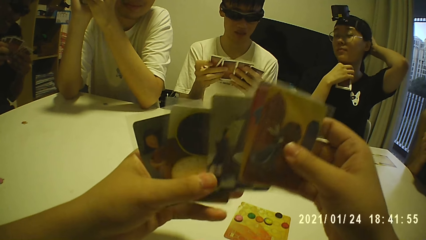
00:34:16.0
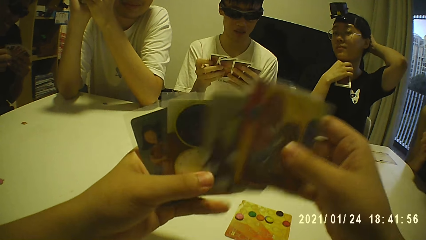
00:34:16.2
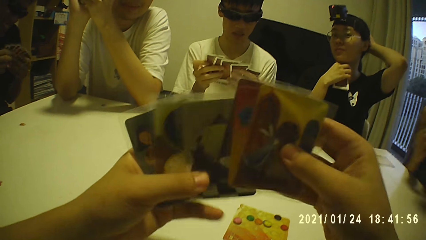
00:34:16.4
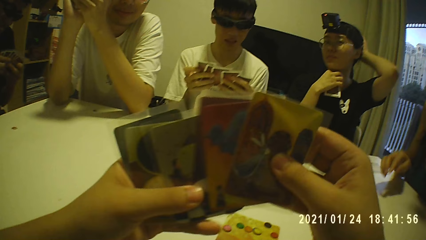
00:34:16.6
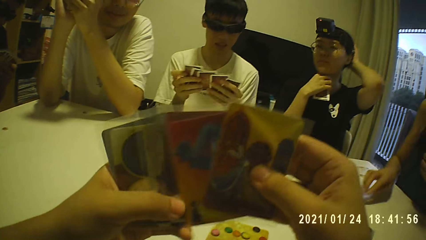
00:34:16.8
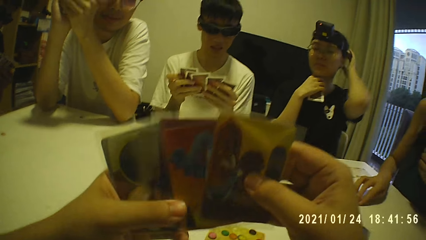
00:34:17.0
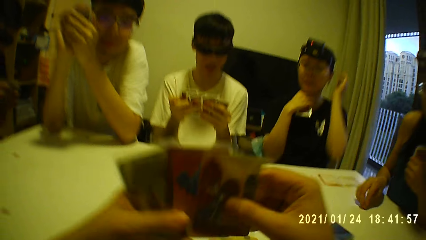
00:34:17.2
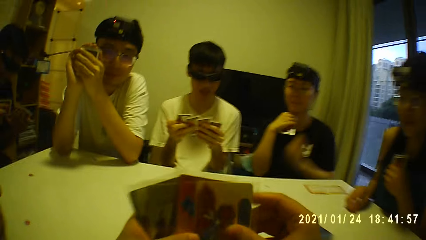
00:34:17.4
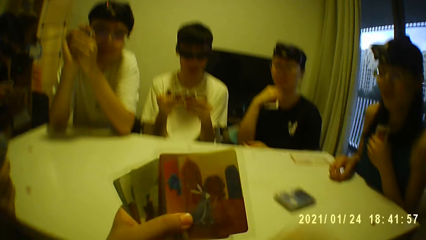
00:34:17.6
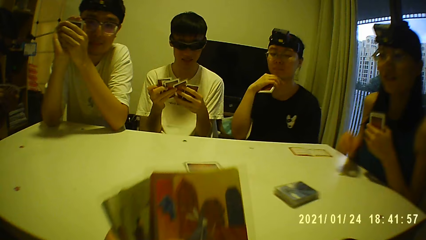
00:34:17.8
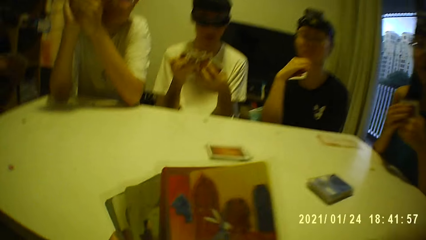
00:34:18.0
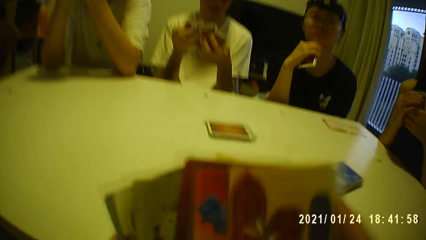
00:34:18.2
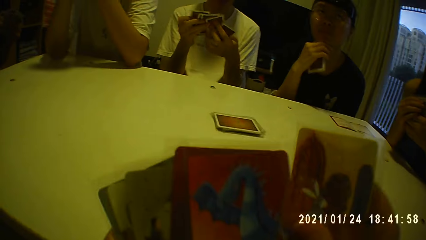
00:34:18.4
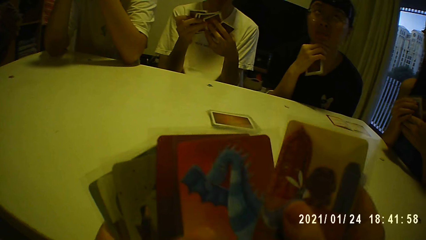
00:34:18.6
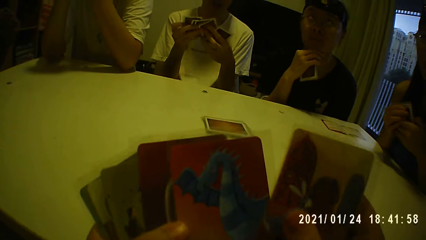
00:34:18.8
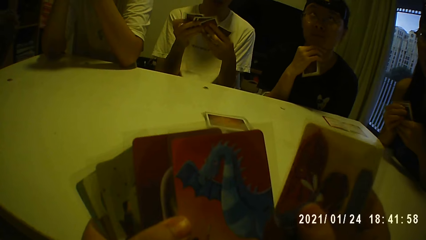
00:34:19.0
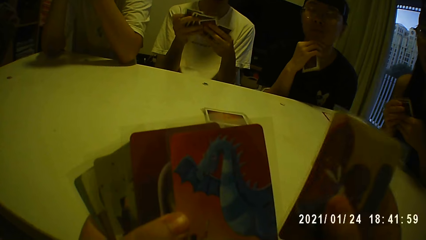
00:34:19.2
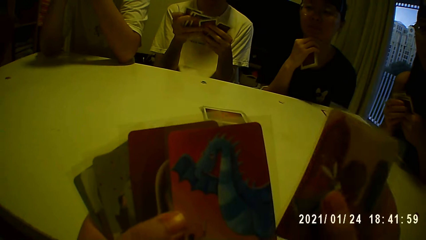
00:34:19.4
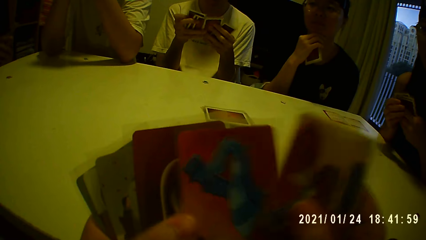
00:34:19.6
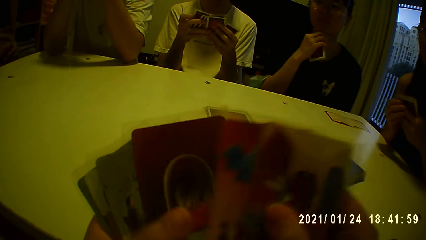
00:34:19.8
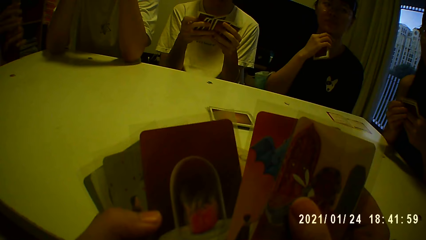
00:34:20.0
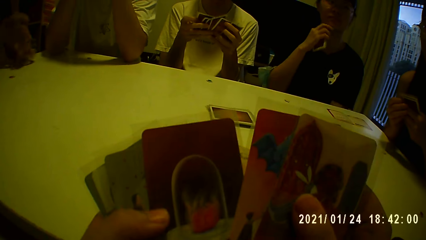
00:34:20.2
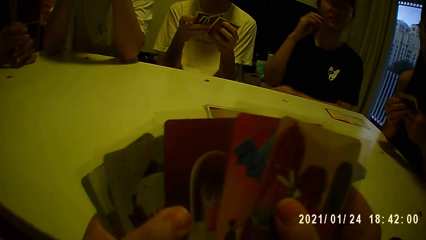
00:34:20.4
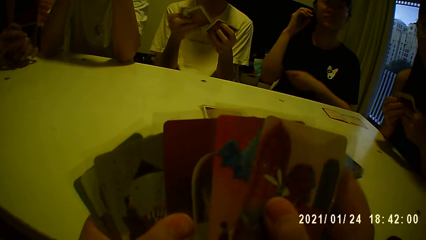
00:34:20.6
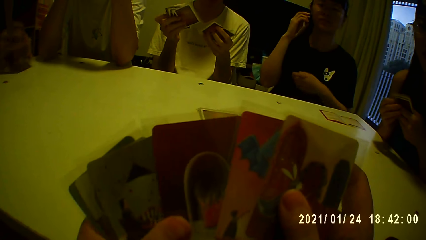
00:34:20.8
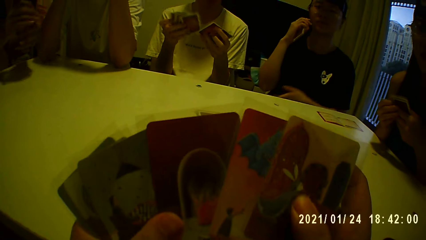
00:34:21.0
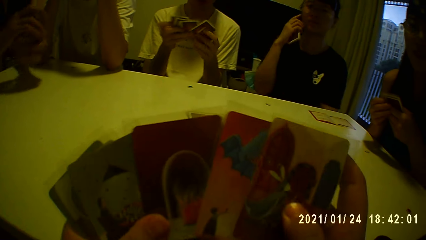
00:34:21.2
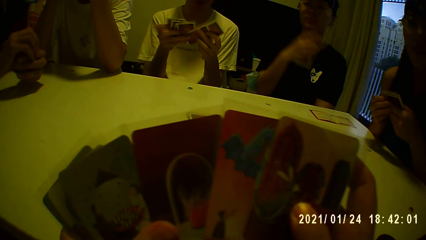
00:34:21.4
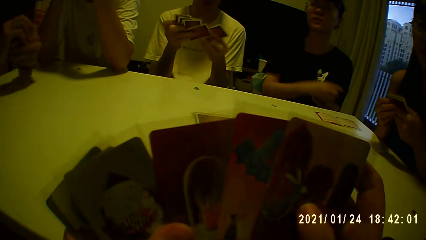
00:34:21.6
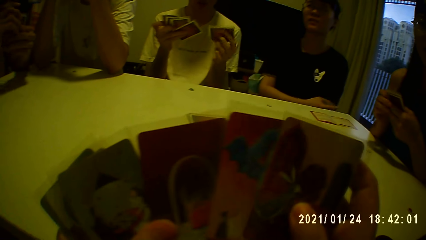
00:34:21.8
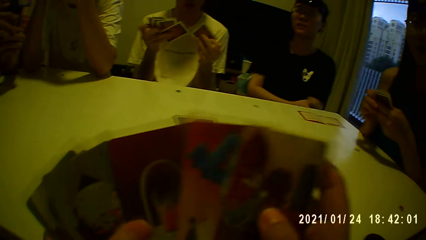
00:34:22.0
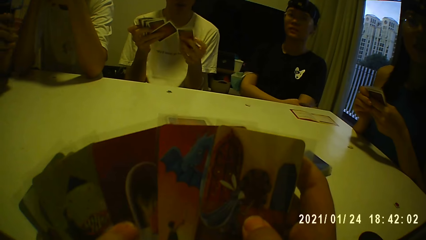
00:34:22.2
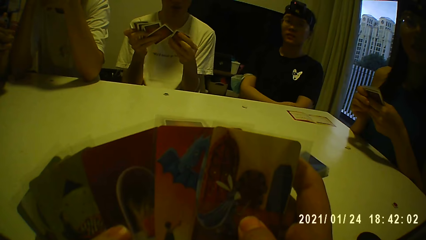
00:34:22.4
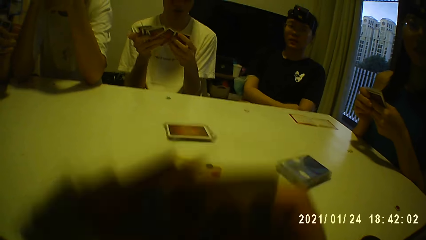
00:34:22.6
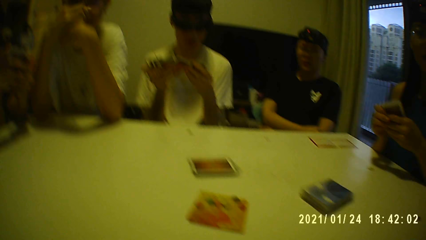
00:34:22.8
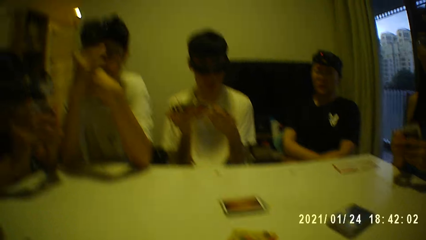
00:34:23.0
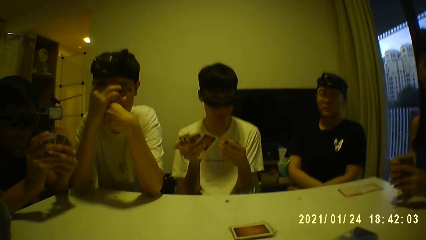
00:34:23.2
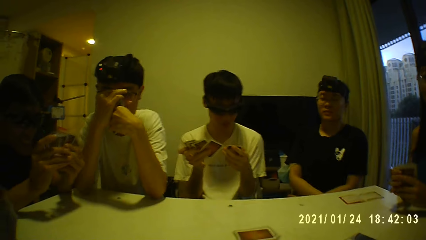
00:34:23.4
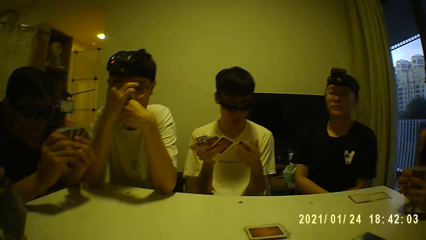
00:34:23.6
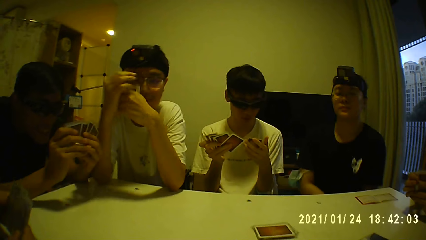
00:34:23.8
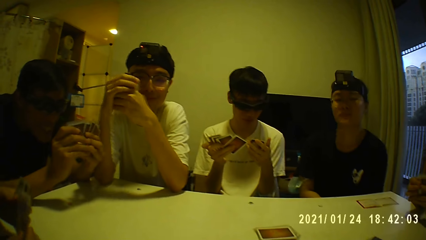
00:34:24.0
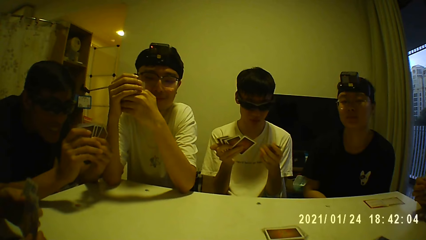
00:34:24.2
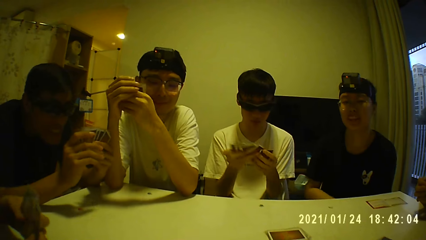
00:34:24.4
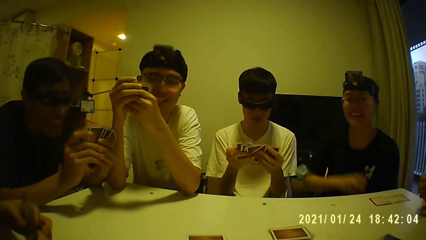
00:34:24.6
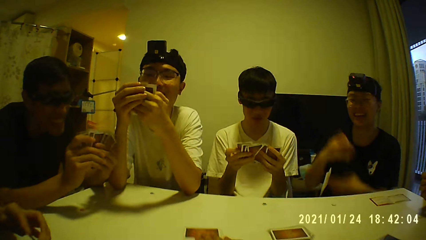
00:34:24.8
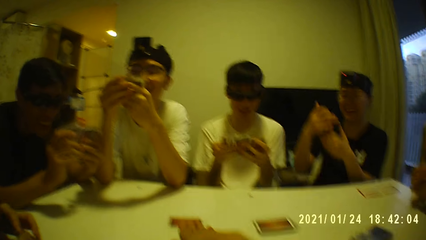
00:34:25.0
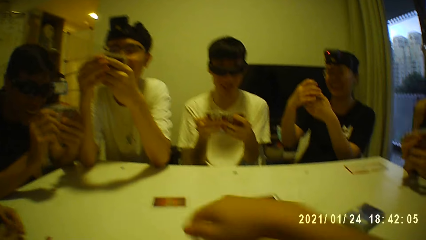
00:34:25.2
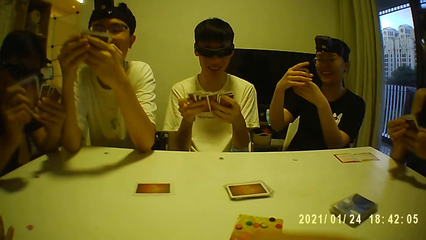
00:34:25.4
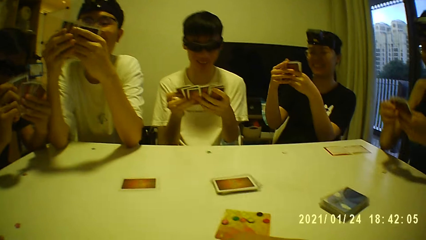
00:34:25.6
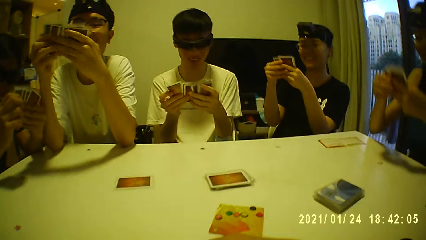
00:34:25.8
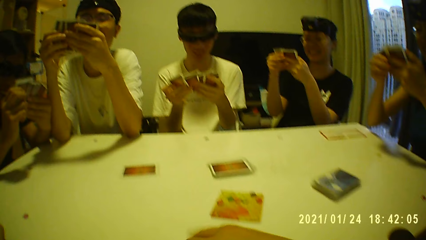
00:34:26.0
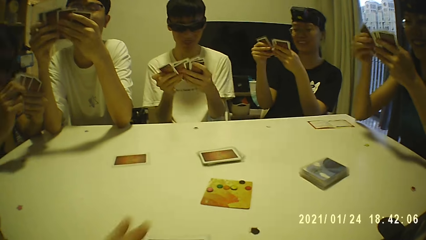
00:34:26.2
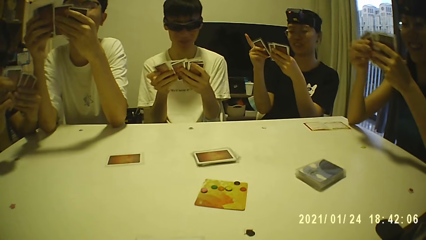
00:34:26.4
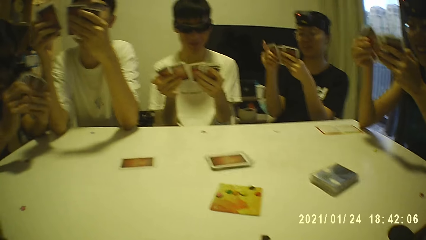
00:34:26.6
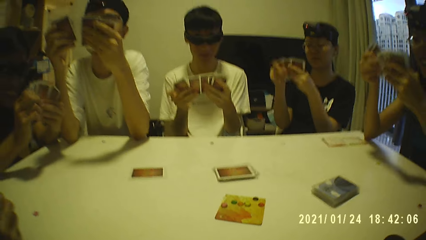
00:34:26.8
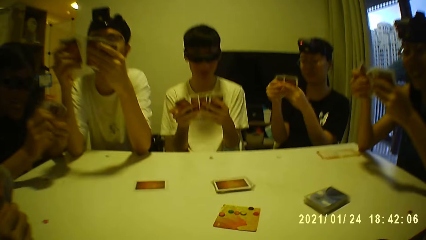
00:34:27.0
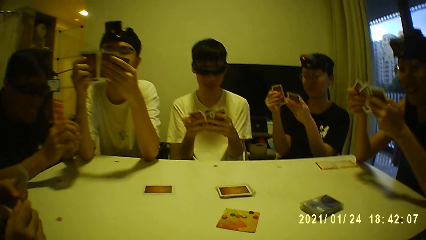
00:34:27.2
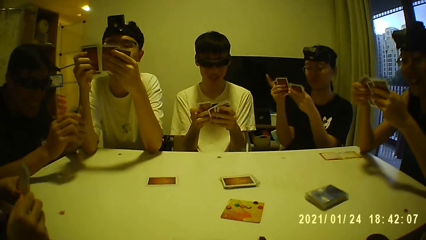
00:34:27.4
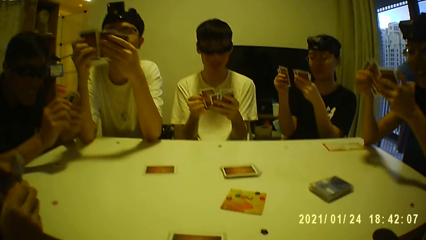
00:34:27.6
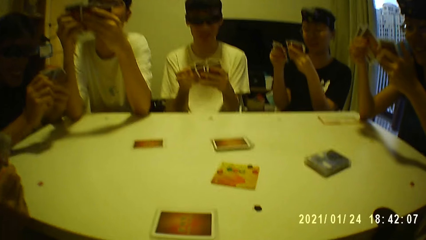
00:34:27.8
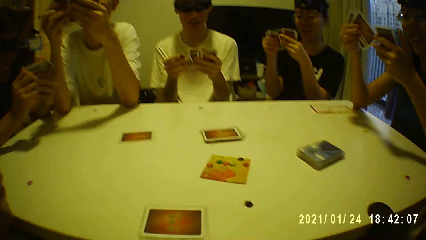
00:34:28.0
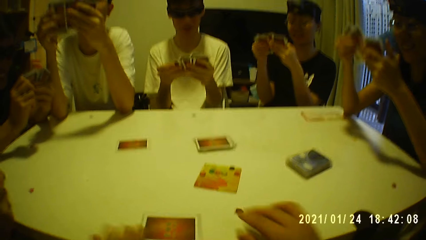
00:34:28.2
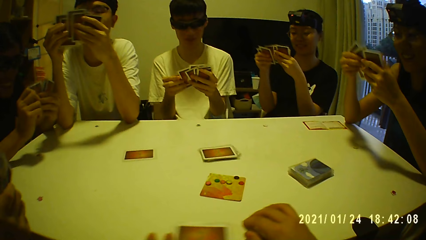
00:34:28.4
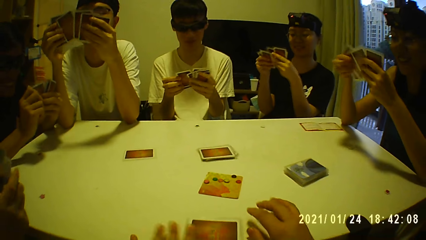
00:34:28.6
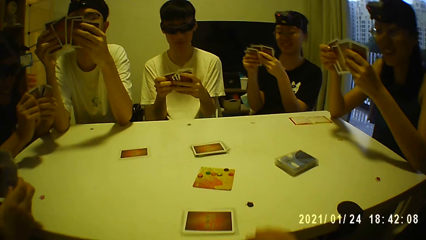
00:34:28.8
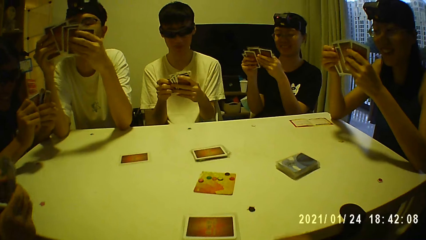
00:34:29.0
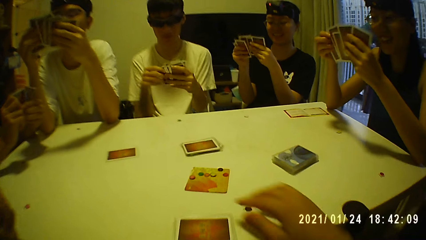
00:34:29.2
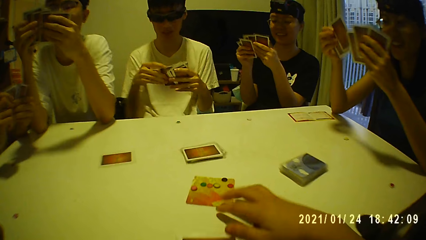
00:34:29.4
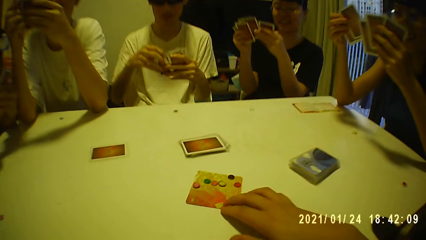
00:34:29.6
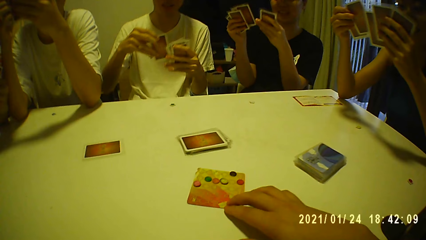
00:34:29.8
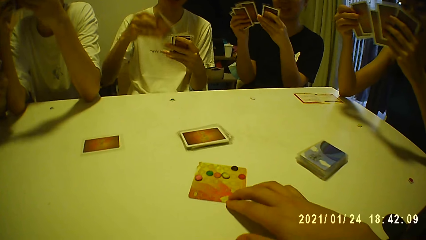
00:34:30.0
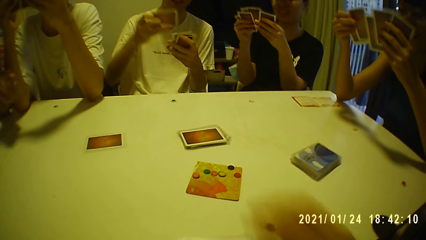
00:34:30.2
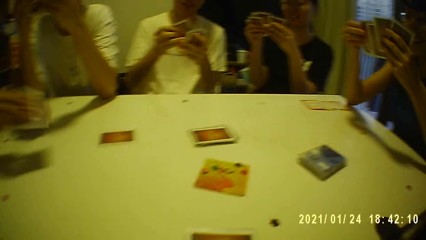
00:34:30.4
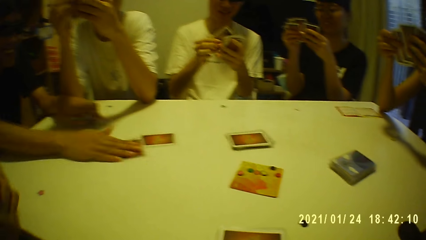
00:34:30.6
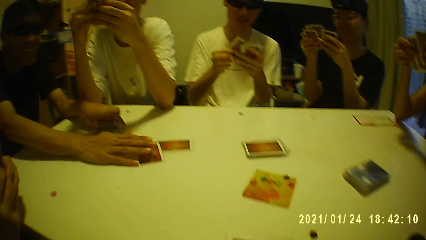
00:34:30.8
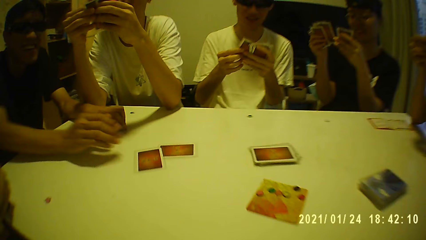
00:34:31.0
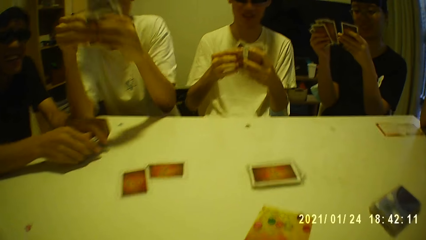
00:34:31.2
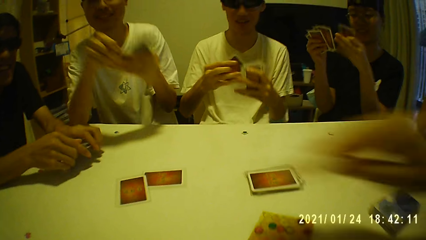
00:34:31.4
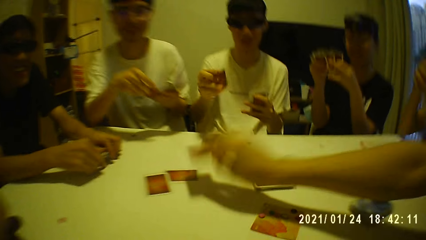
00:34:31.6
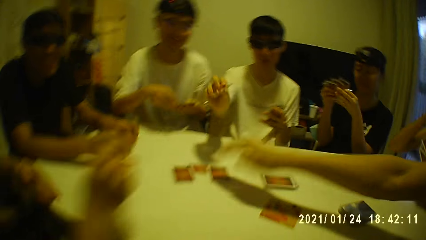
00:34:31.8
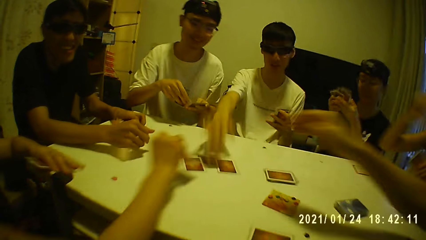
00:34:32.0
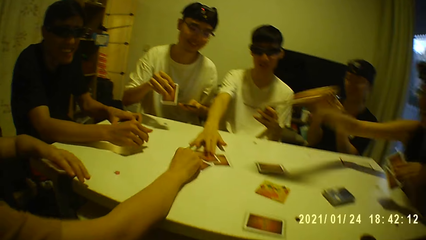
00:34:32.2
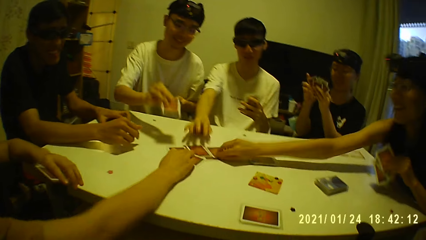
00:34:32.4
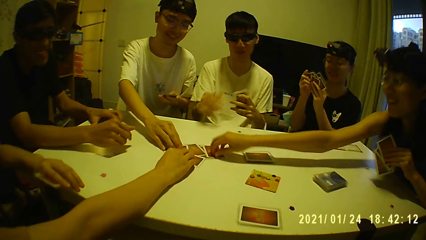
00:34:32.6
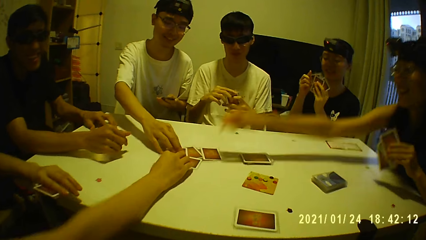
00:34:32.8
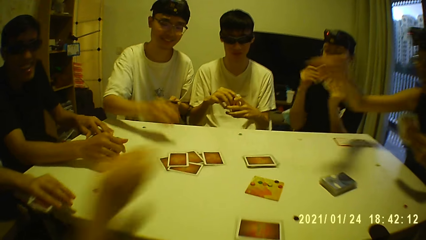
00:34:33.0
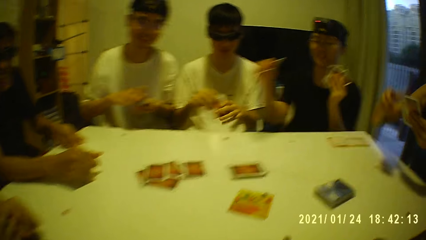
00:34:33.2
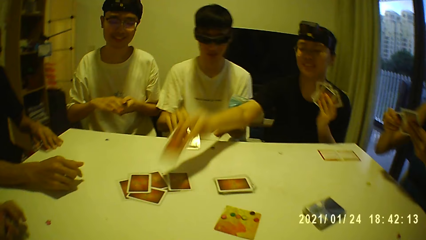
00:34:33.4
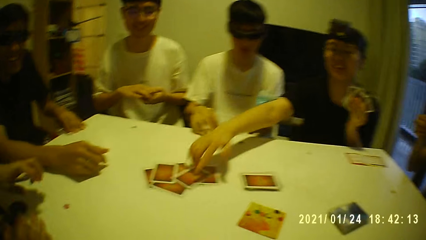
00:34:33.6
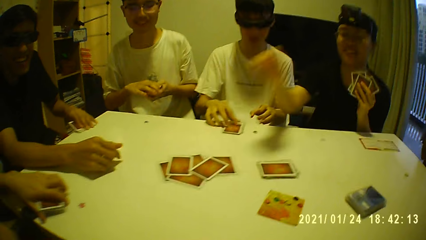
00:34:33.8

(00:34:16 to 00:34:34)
A woman picks a game tile from the table with her right hand. A person arranges the cards. The camera wearer moves a game card on the table with his right hand. He moves a game card on the table with his left hand. He moves the game card on the table with his right hand. A man places a game card on the table with his right hand. Another man places a game card on the table with his right hand. Another man places a game card on the table with his right hand. Another woman places a game card on the table with her right hand. The first woman places a game card on the table with her right hand. Another man places a game card on the table with his right hand. Another person picks cards. The third man places the game card in his right hand on the table. Another woman places a game card on the table with her right hand.
